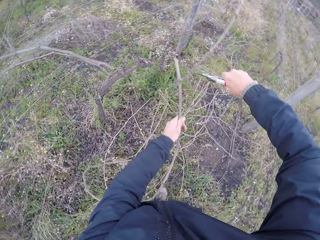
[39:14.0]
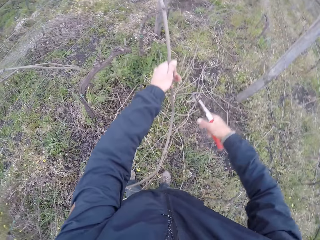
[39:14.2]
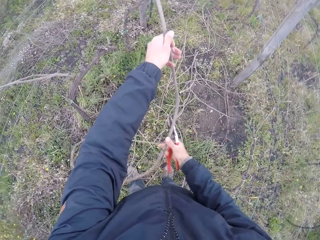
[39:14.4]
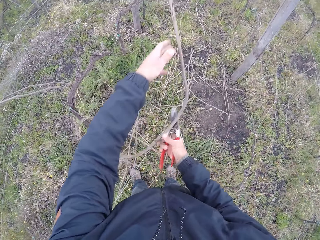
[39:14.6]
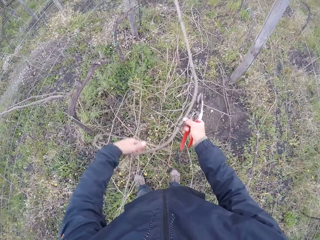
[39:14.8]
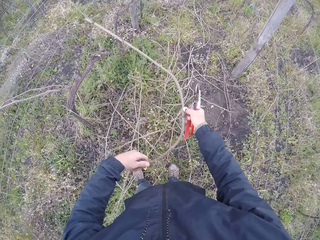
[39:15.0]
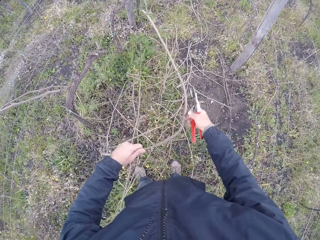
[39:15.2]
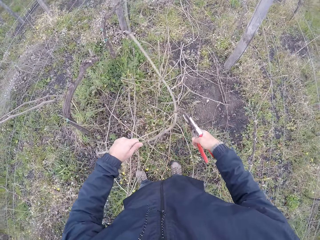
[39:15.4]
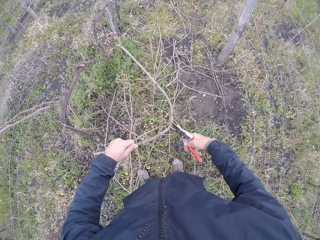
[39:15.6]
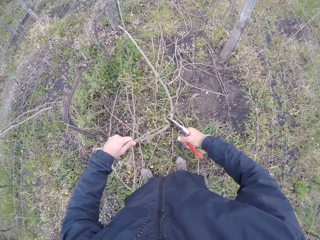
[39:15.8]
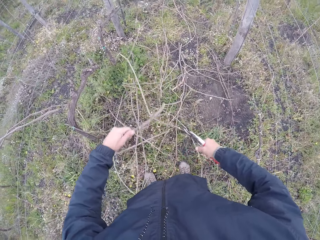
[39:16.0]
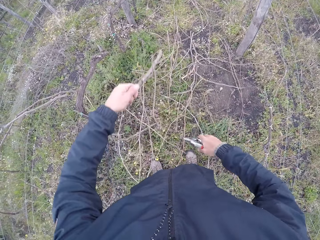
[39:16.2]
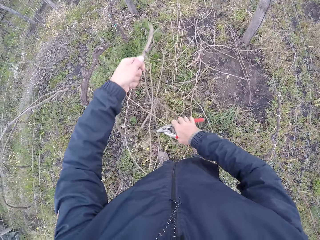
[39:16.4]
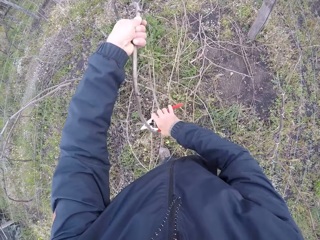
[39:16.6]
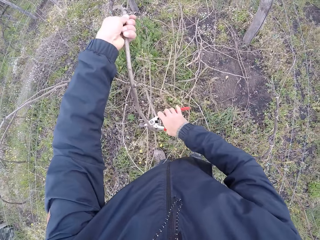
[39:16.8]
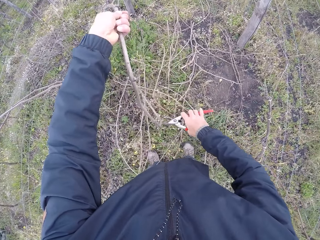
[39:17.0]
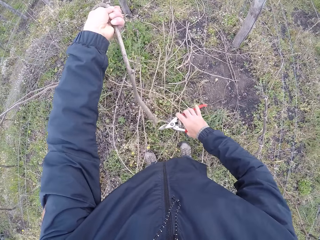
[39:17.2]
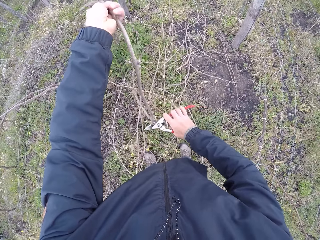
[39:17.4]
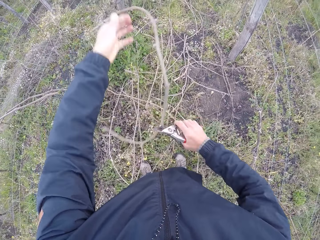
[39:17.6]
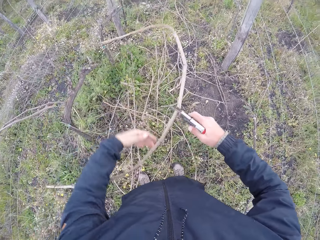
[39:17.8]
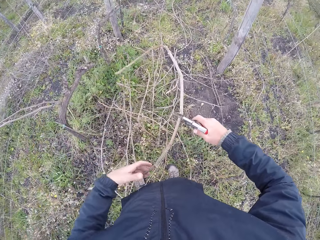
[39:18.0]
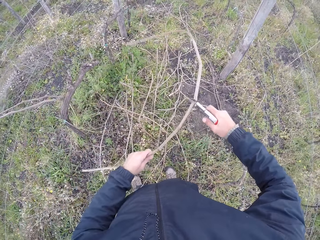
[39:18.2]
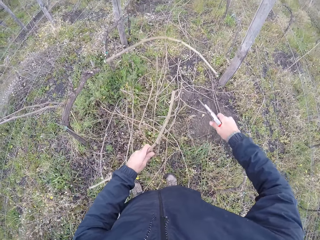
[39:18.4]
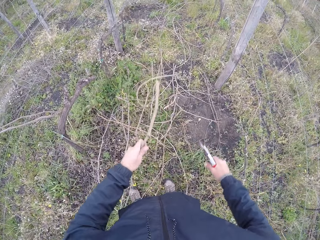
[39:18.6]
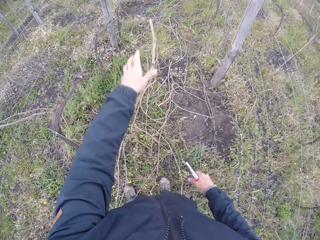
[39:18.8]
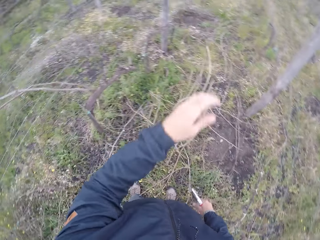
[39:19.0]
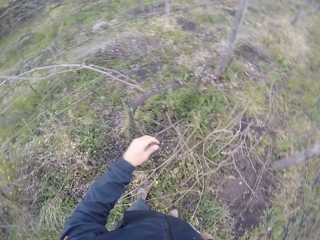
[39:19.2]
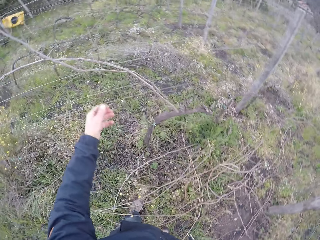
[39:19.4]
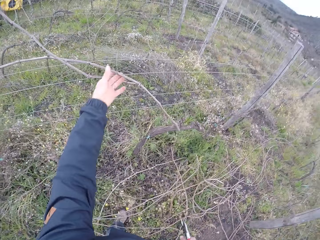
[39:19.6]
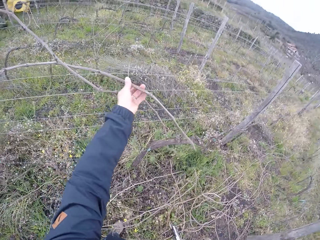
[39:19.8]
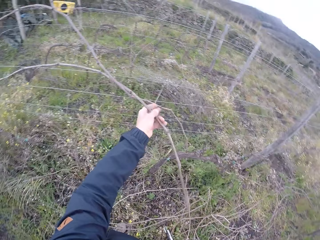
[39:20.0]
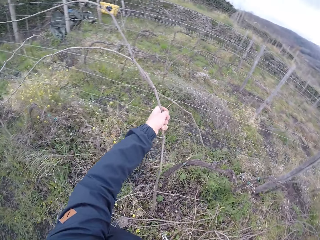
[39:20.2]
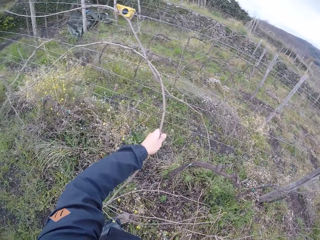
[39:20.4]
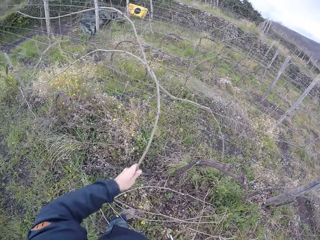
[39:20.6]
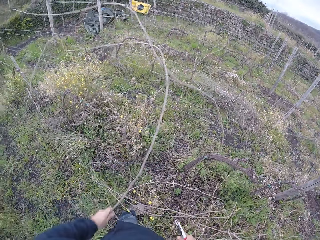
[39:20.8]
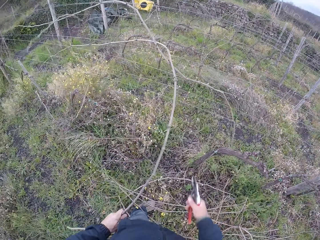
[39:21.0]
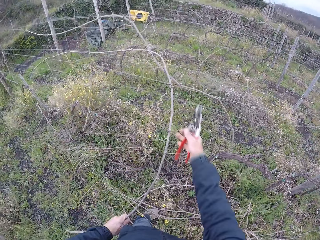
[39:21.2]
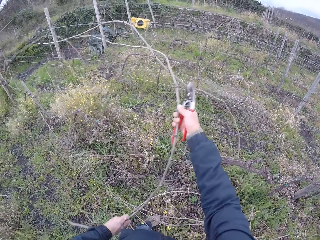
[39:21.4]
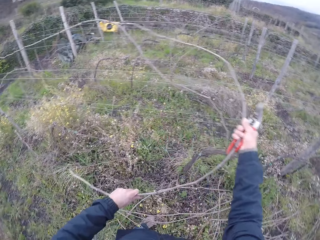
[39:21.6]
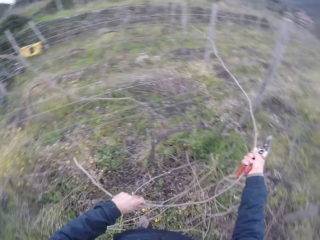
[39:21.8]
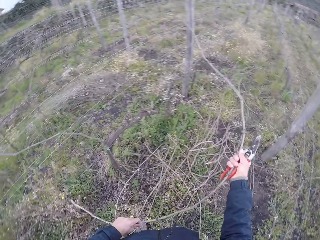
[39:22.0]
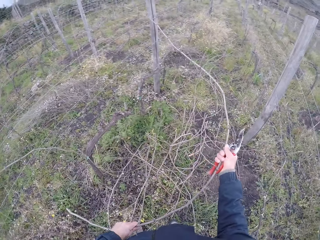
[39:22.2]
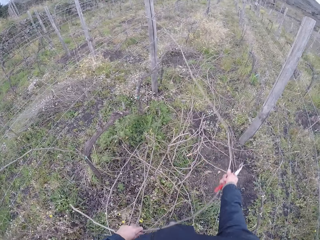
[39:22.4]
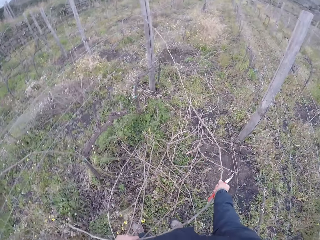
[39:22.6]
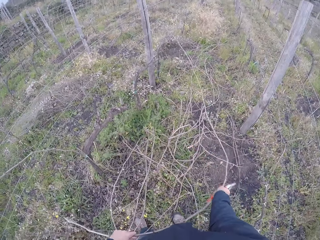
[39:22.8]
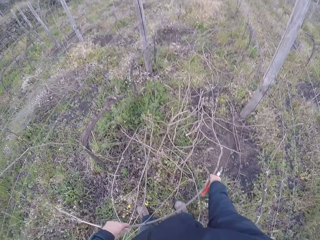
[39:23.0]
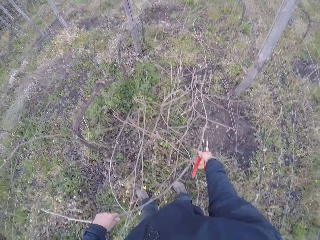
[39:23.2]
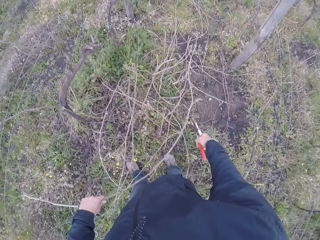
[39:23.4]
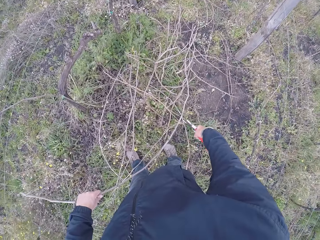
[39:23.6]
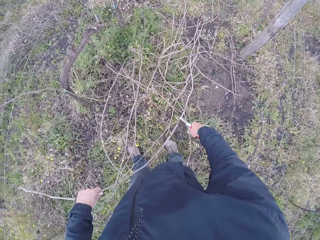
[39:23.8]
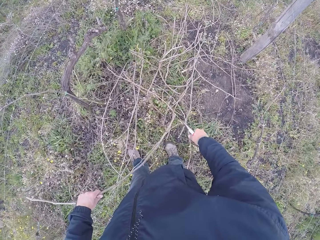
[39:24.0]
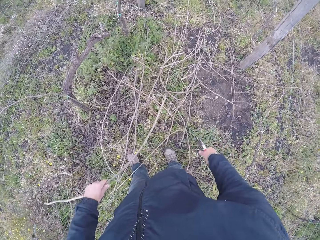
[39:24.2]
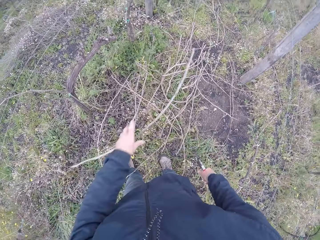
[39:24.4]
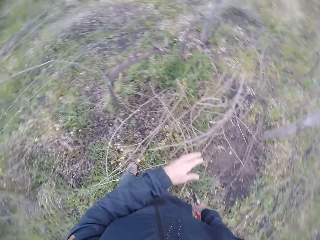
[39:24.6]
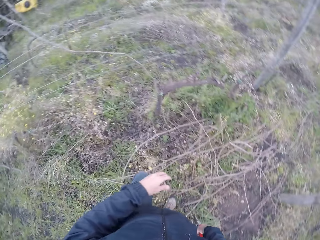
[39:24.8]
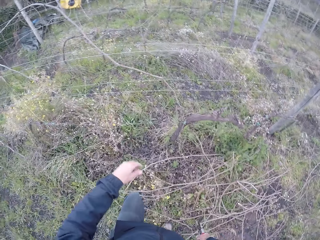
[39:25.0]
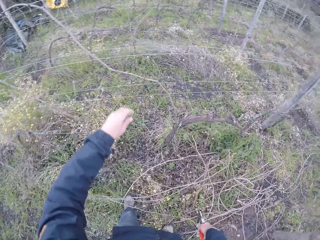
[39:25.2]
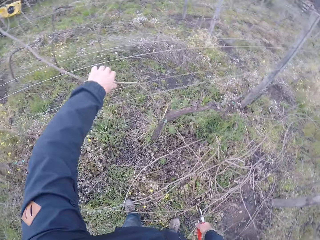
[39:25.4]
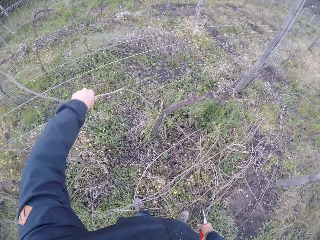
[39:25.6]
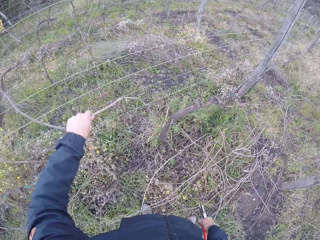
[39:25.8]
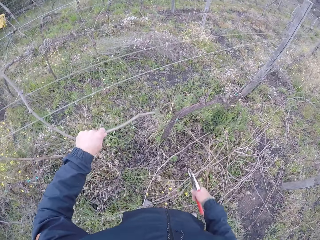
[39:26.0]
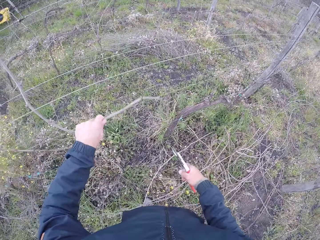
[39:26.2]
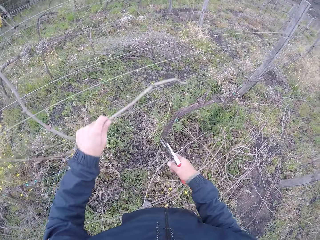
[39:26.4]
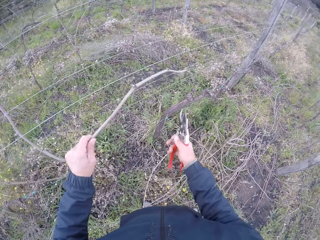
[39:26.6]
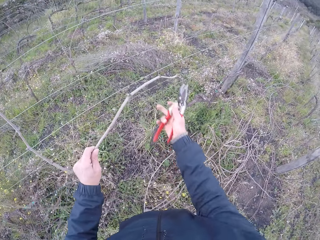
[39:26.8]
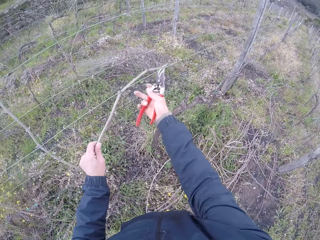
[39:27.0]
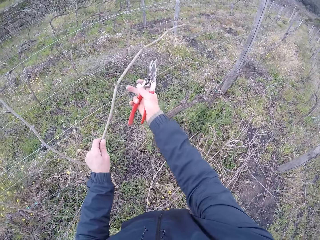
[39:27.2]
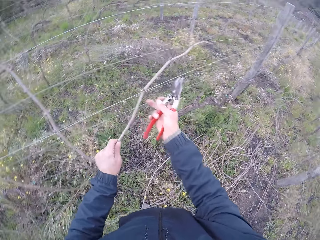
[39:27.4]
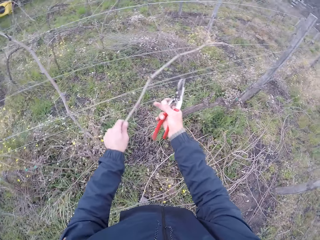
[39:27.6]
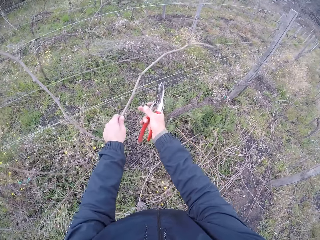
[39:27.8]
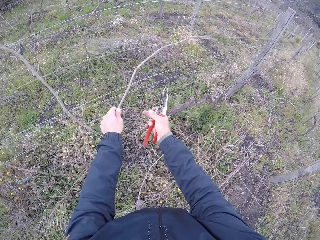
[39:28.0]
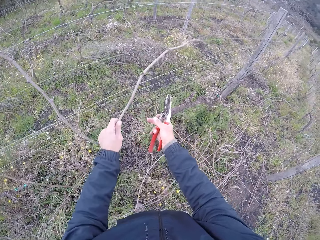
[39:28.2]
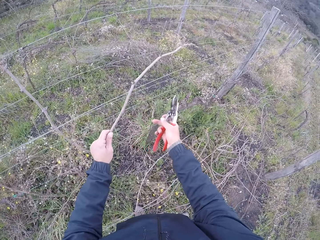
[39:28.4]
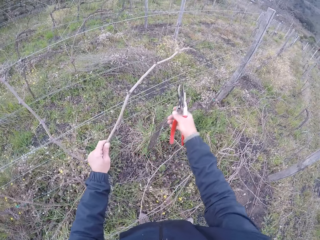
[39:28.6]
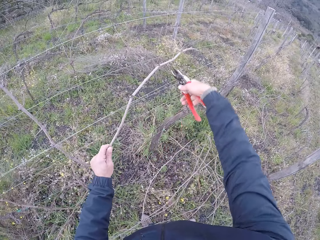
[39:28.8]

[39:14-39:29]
The camera wearer cuts the stick with the stick cutter in his right hand. He holds the firewood with the left hand. He passes the stick in his left hand to his right hand. He cuts the stick with the stick cutter in his right hand. He passes firewood to the left hand. He lifts the twig. He cuts the stick with the stick cutter in his right hand. He holds the stick with the stick cutter in his right hand. He holds the stick in his left hand. He drops the sticks on the floor with the left hand. He cuts the twig. He pulls a stick on the barbed wire fence with his left hand. He stretches the hand. He pulls the stick on the barbed wire fence with both hands. He cuts the stick with the stick cutter in his right hand. He drops the sticks on the floor with the left hand. He stretches the hand. He pulls a stick on the barbed wire fence with his left hand. He stretches the right hand.

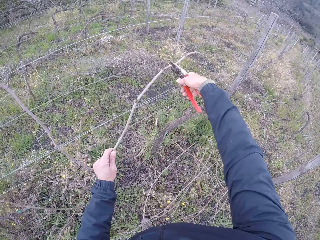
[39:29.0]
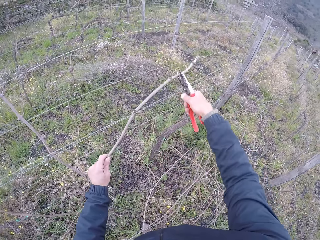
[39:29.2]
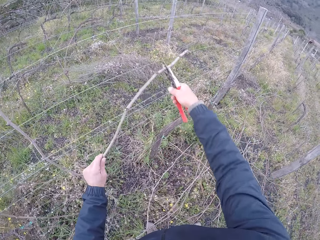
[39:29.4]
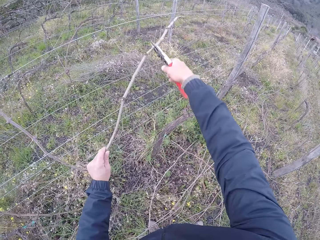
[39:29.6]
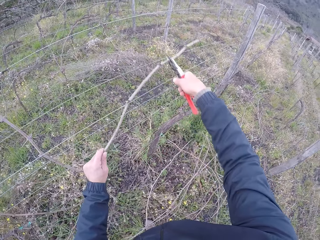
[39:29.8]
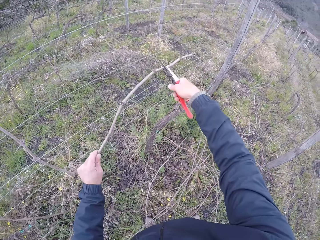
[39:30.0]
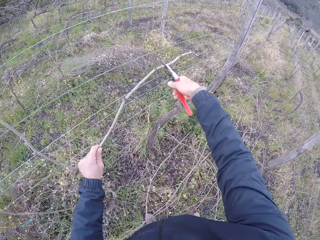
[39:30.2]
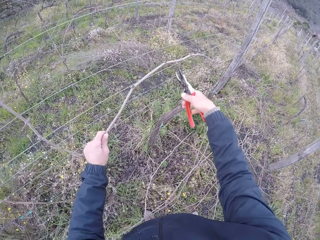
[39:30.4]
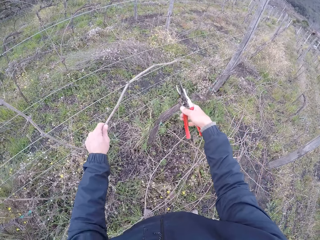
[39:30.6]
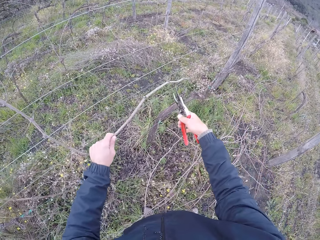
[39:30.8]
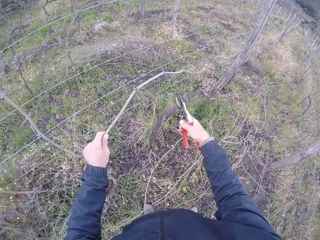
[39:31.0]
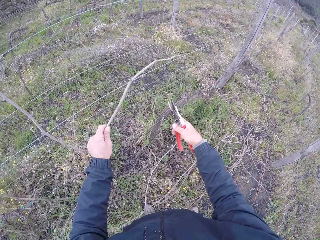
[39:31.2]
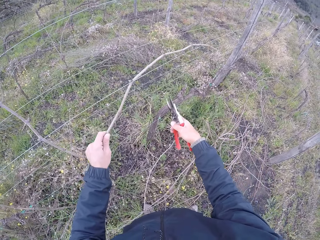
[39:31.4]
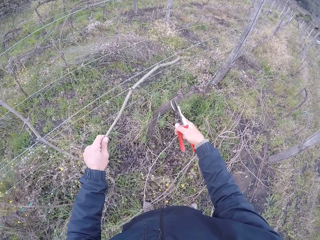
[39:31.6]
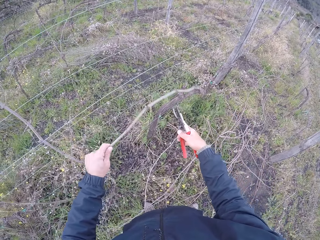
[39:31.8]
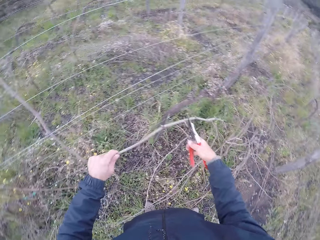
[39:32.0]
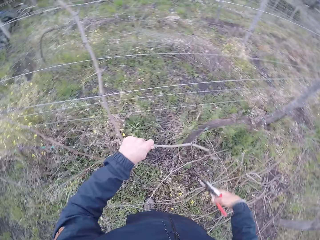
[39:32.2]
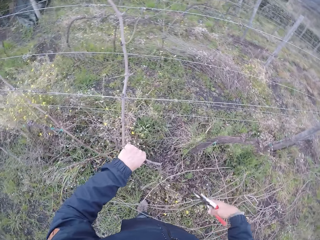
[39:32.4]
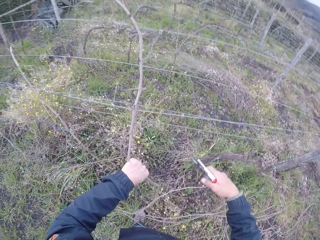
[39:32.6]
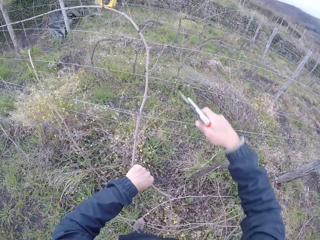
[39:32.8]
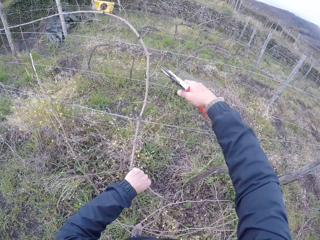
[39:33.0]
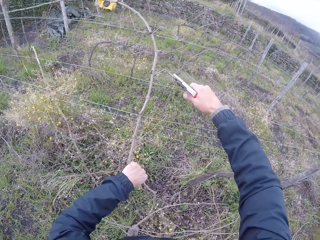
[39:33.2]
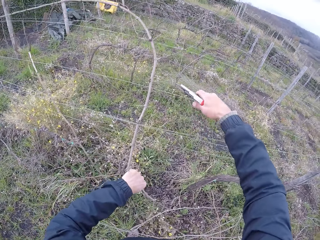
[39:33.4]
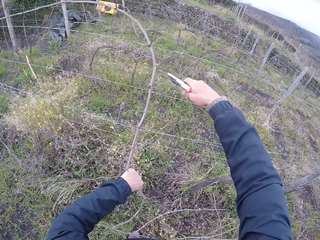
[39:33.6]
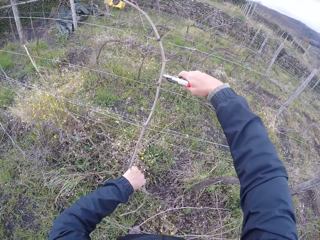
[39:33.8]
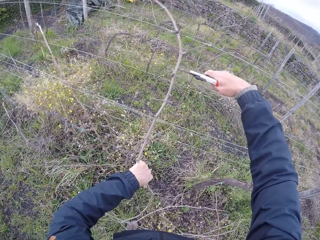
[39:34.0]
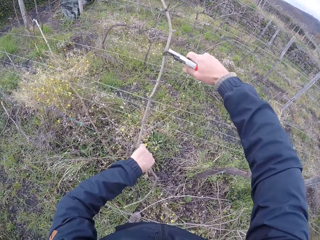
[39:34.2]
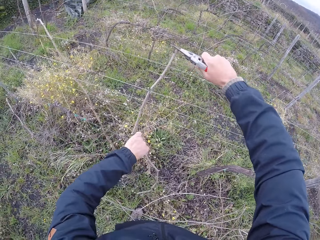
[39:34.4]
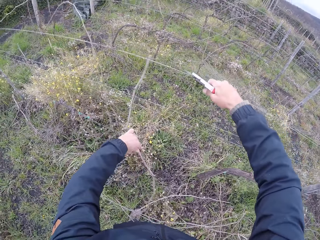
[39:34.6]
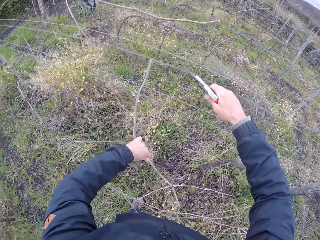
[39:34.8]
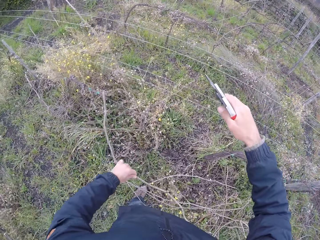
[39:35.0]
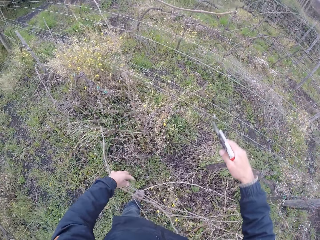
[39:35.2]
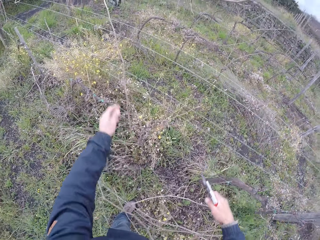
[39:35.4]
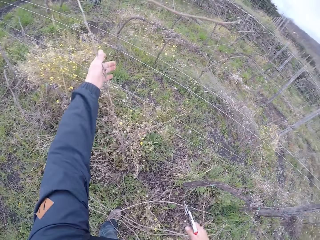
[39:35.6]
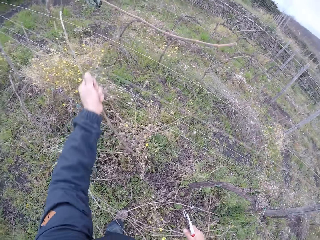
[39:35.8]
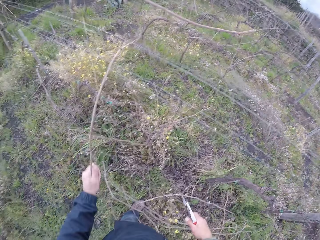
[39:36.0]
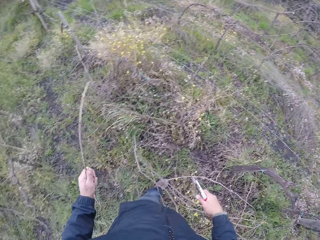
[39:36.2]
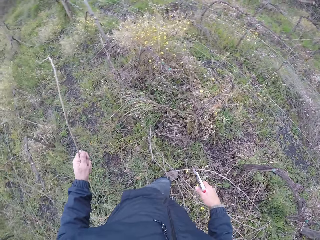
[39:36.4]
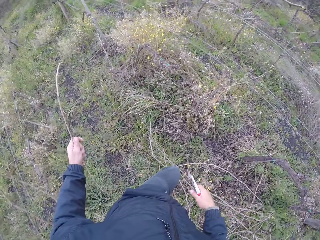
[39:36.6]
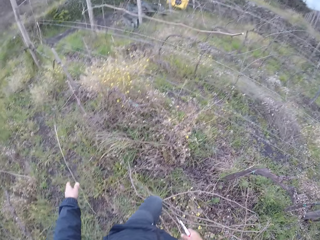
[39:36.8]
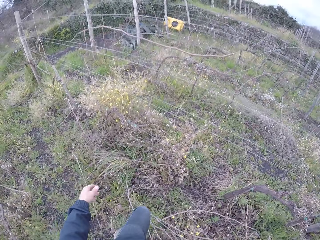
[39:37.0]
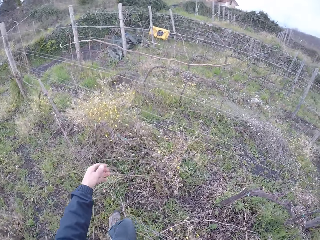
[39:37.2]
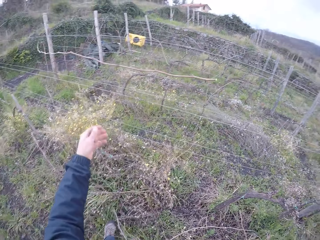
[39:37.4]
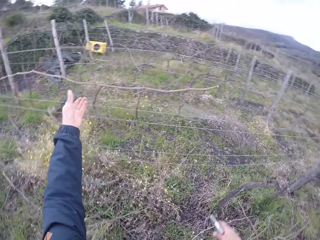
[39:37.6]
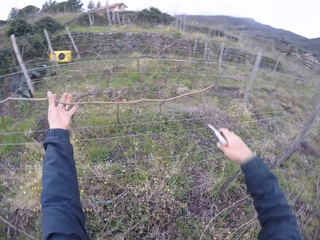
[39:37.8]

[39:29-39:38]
The camera wearer pulls the stick on the barbed wire fence with the stick cutter in his right hand. He cuts the twig. He pulls the twig. He stretches the right hand. He cuts the stick with the stick cutter in his right hand. He drops the sticks on the floor with his left hand. He pulls the stick on the barbed wire fence with his left hand. He drops the stick on the floor with his left hand.
